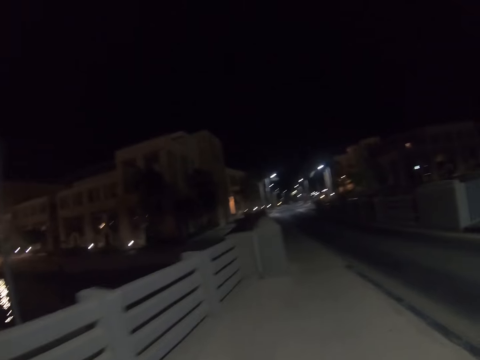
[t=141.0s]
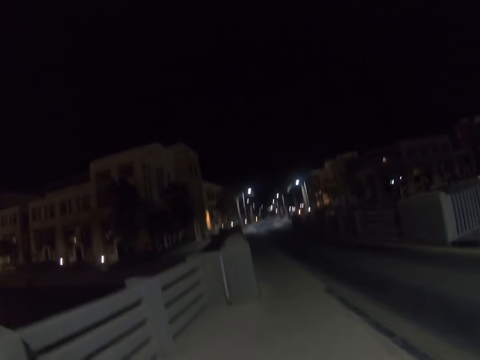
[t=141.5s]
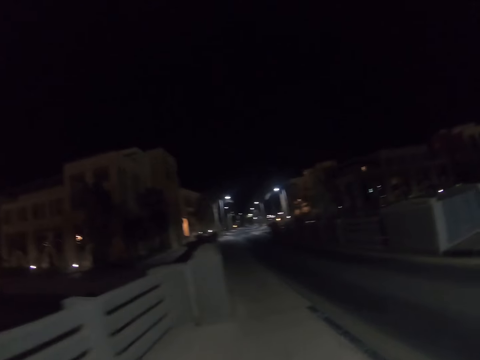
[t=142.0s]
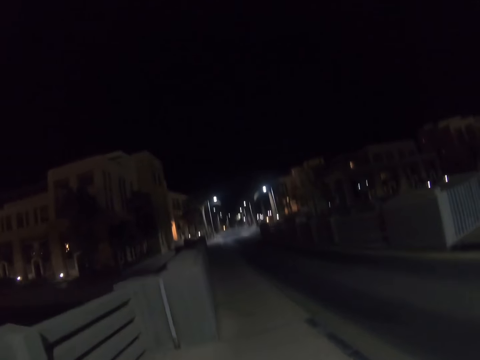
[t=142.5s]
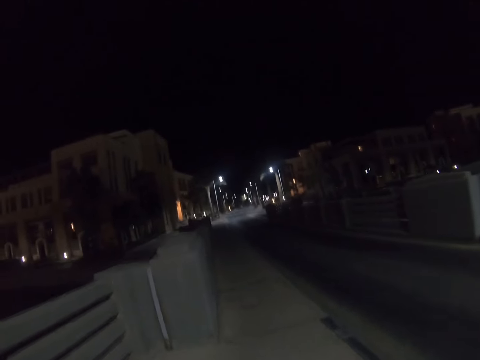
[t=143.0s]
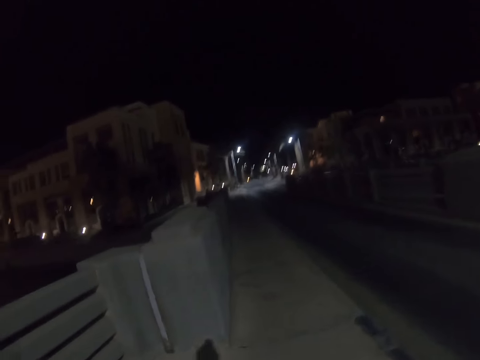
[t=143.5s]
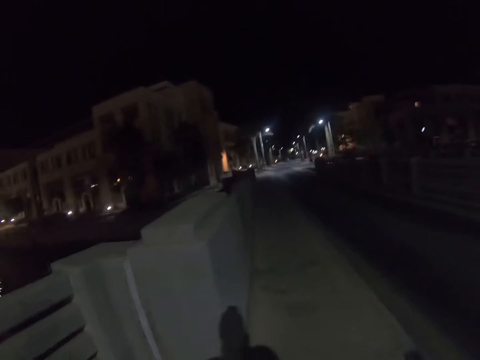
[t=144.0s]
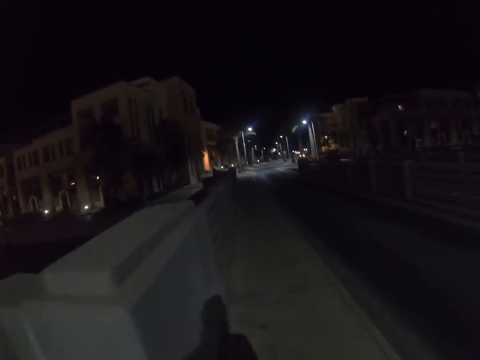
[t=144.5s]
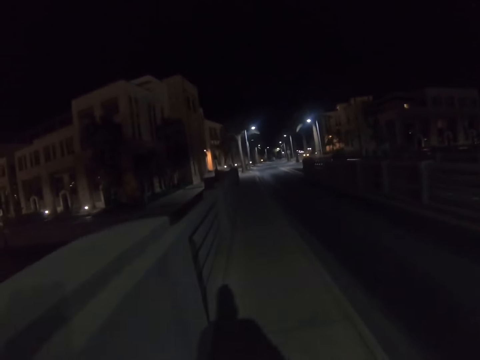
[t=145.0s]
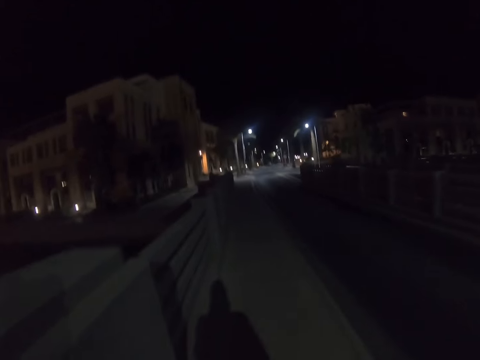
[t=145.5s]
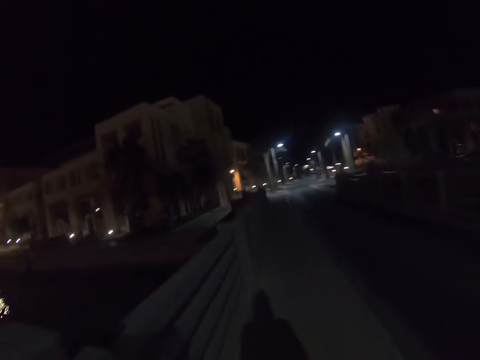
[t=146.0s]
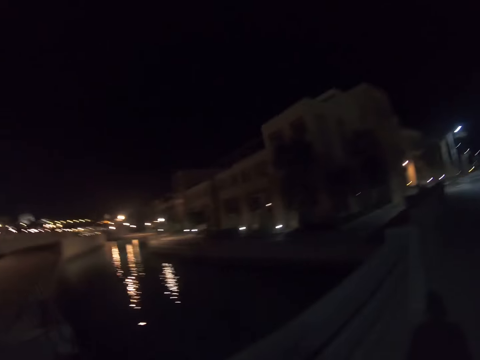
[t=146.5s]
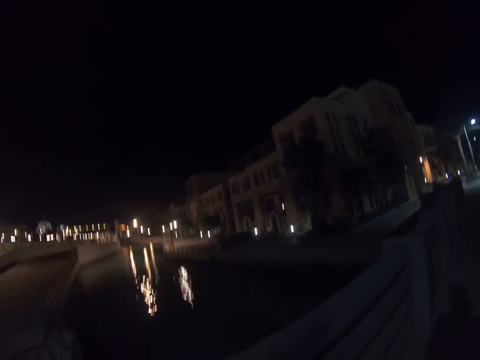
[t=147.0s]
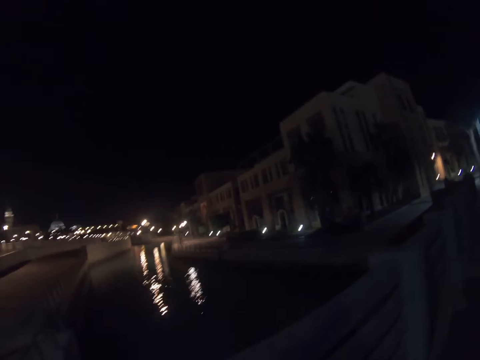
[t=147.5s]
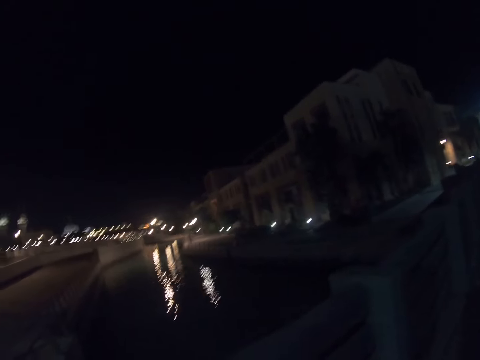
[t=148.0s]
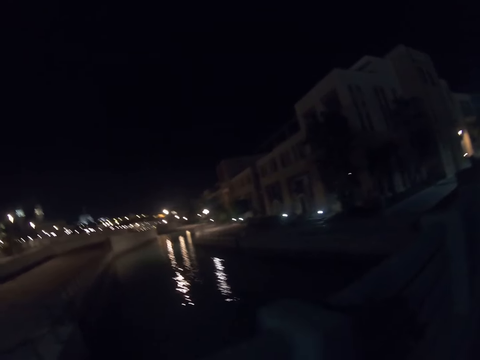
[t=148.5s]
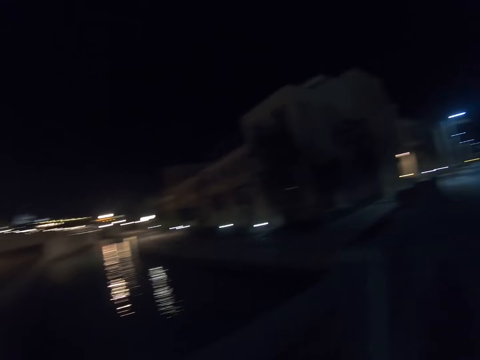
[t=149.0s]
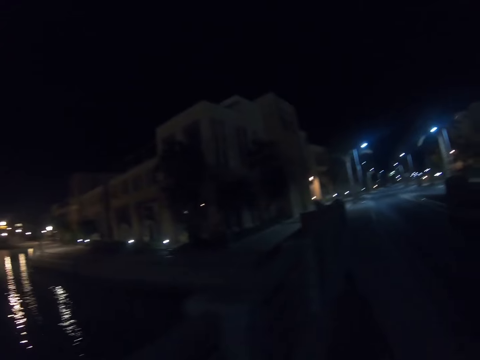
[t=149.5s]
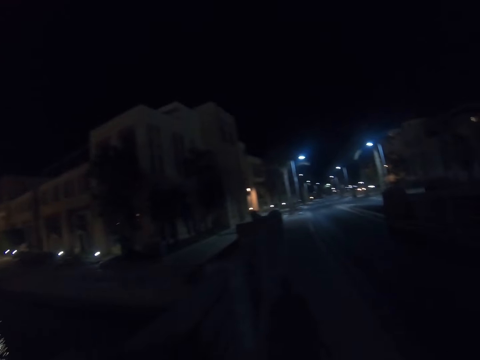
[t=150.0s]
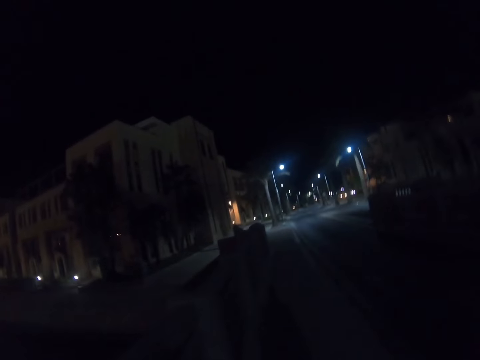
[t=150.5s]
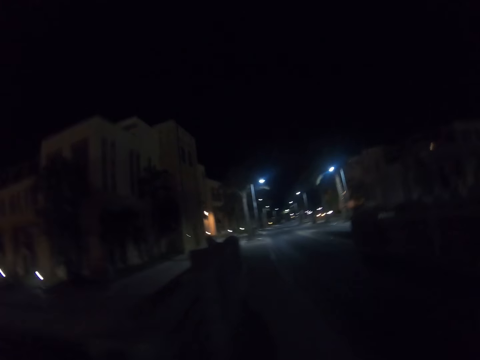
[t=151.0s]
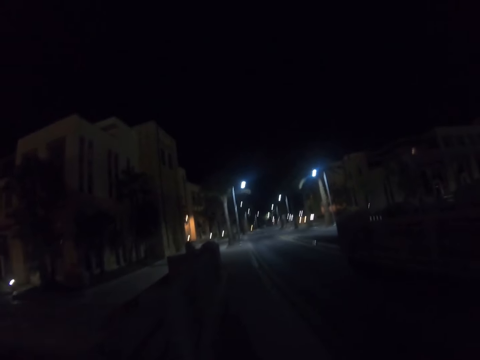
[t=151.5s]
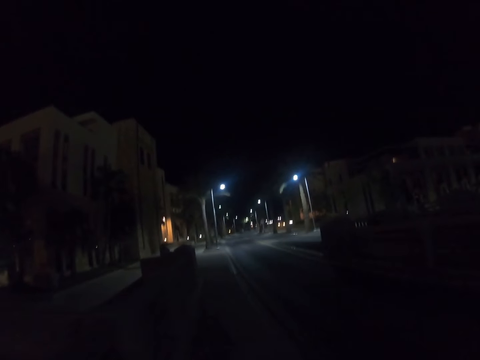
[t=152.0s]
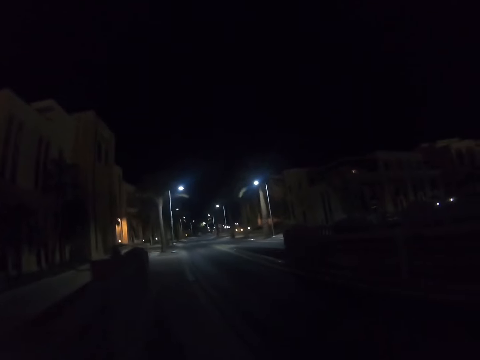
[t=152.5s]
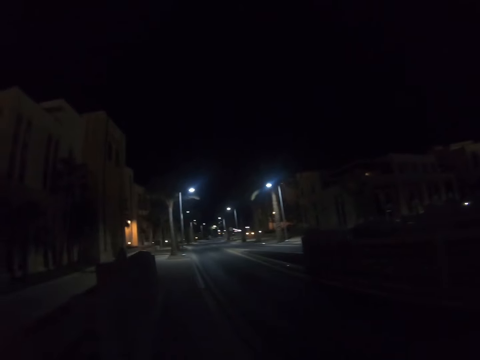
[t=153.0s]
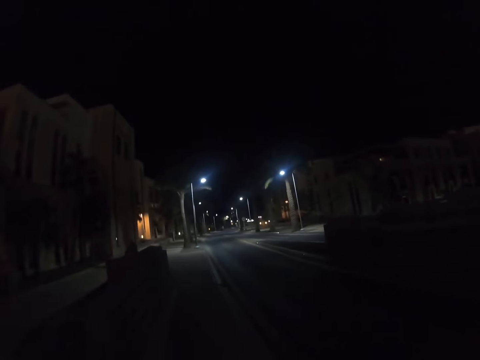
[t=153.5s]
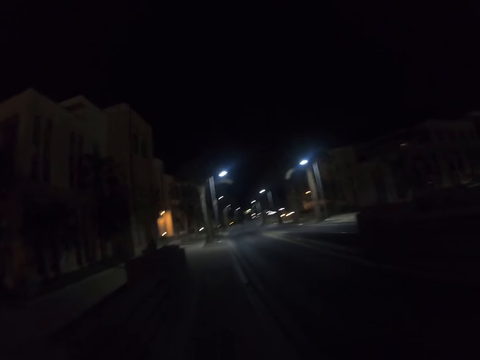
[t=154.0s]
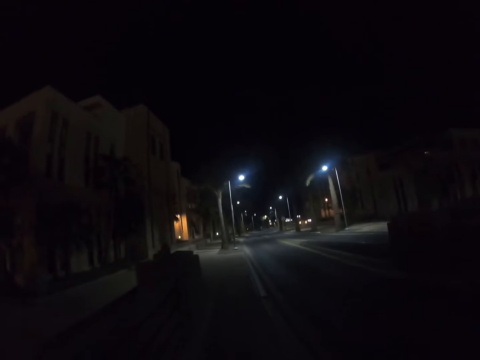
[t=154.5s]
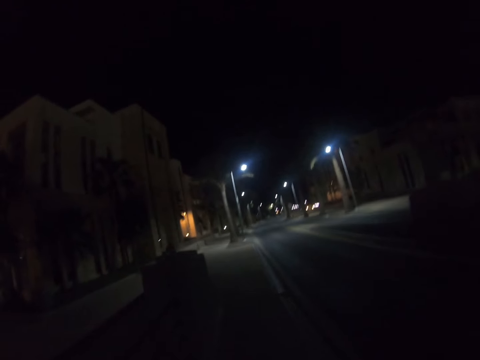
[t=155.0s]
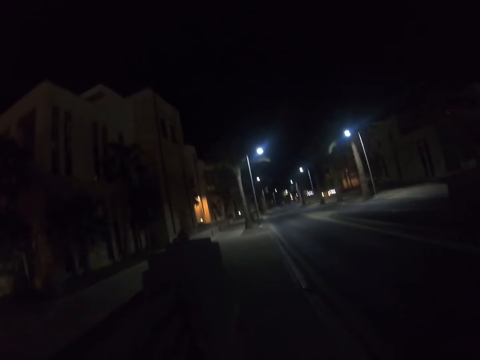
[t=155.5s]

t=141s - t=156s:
The camera wearer looks towards the river. They continue walking along the sidewalk.

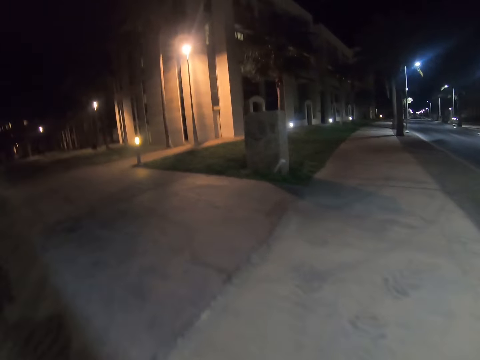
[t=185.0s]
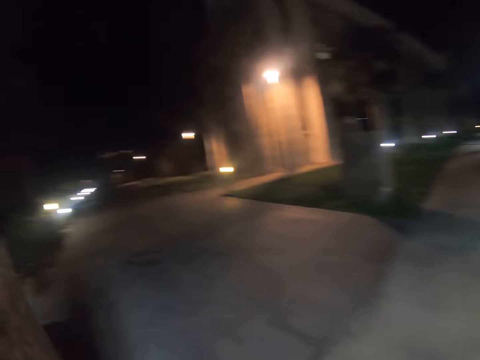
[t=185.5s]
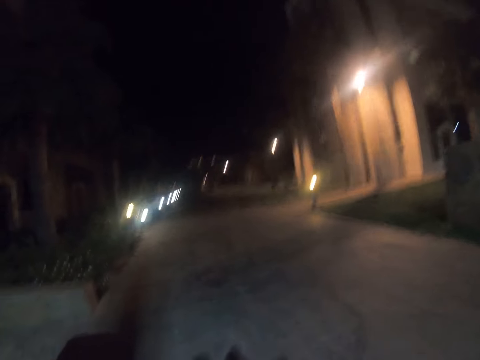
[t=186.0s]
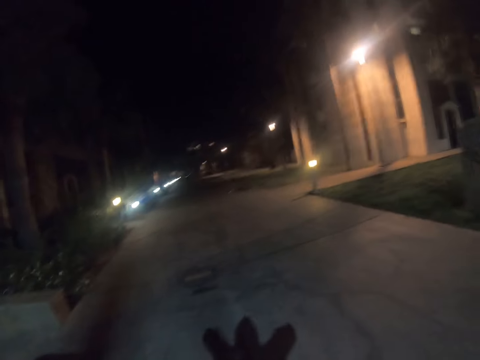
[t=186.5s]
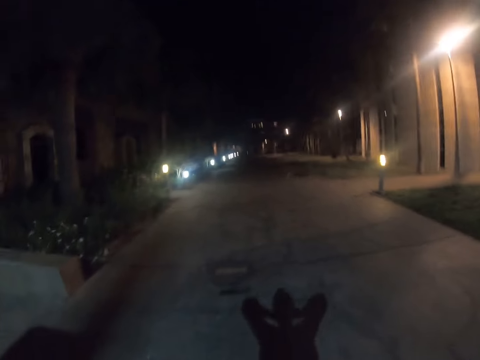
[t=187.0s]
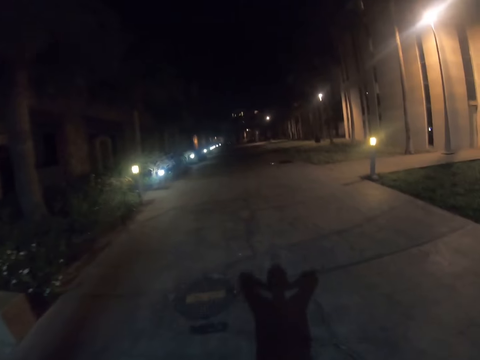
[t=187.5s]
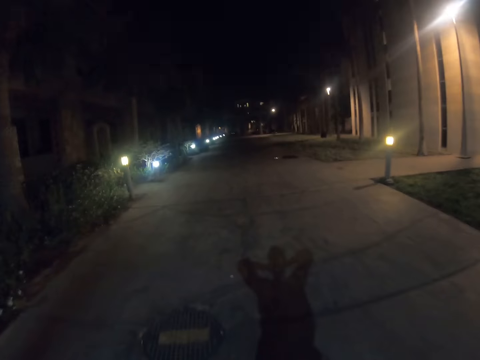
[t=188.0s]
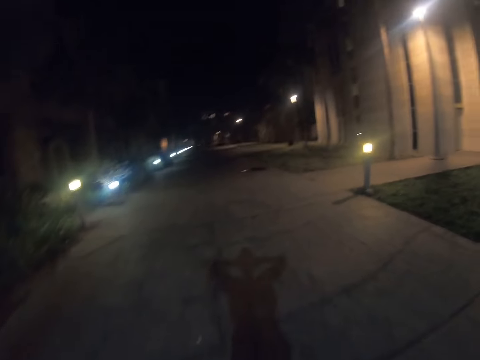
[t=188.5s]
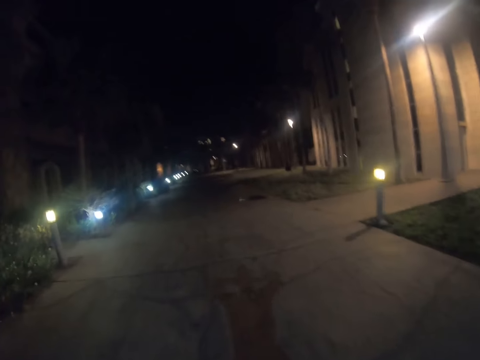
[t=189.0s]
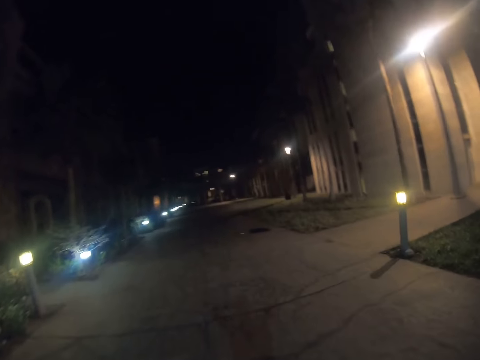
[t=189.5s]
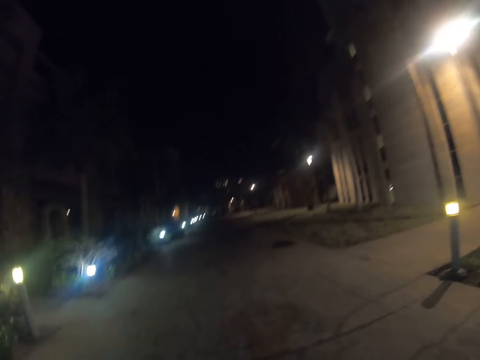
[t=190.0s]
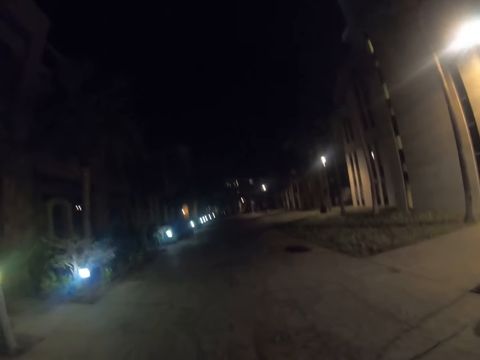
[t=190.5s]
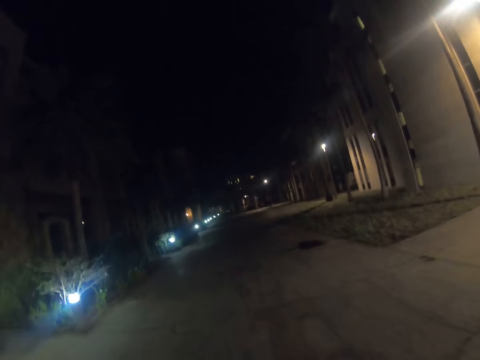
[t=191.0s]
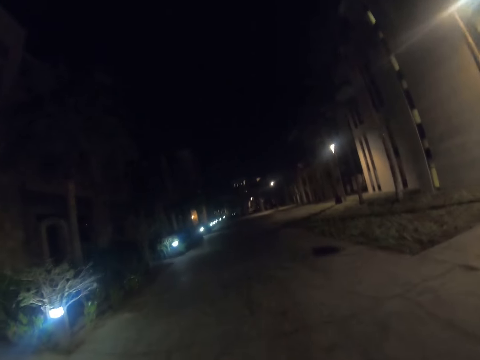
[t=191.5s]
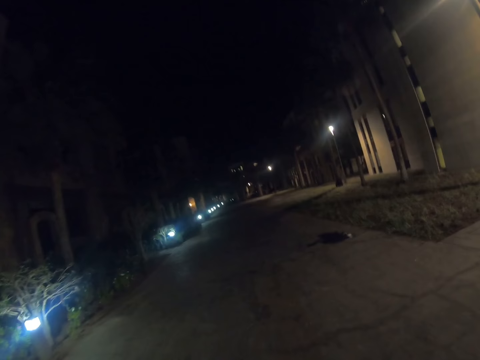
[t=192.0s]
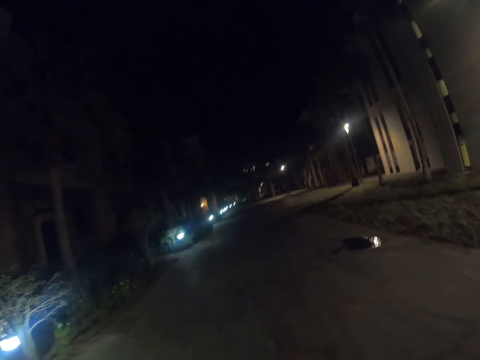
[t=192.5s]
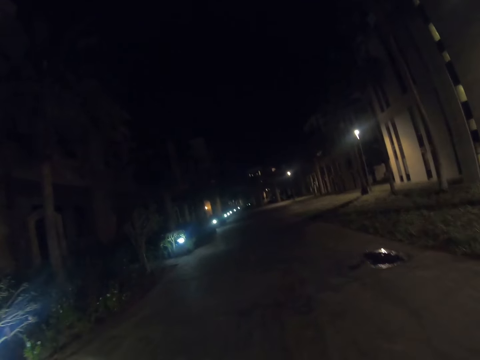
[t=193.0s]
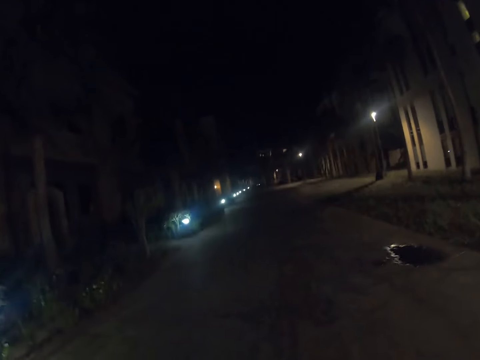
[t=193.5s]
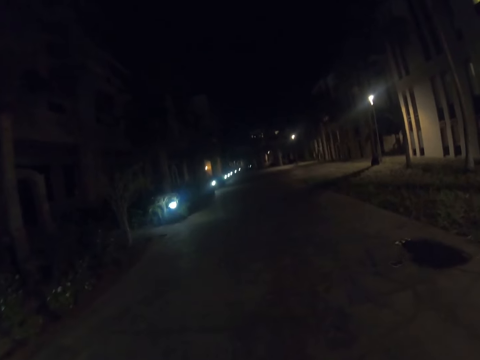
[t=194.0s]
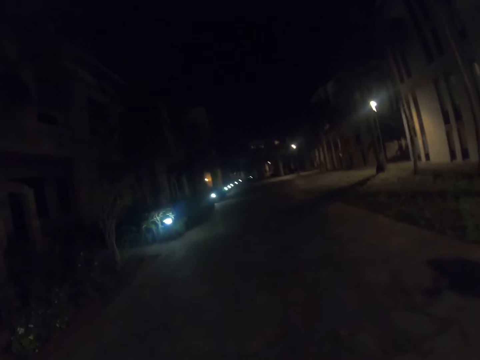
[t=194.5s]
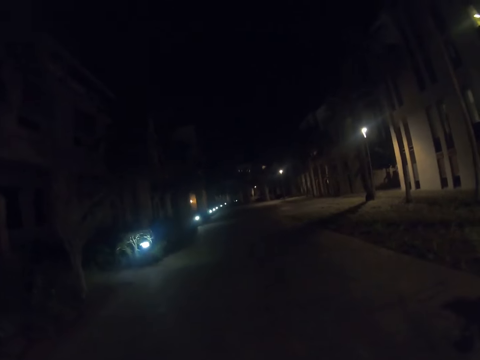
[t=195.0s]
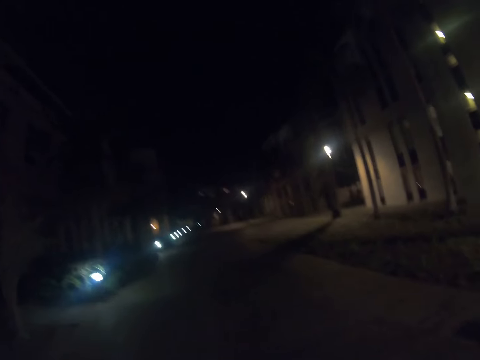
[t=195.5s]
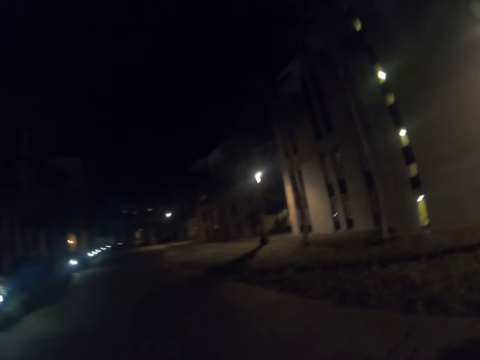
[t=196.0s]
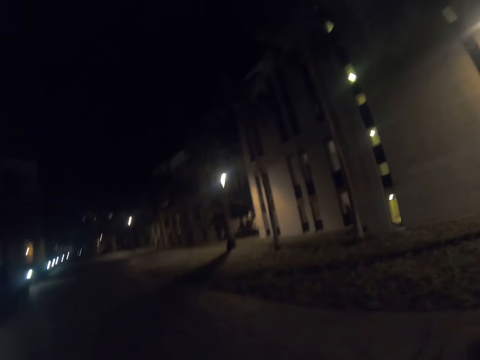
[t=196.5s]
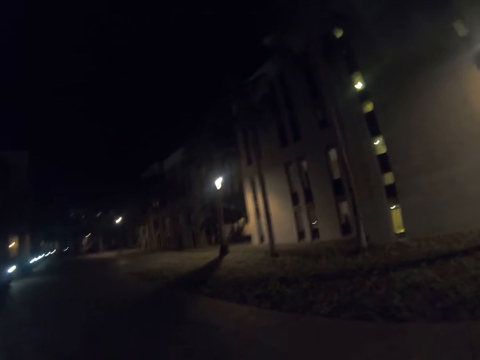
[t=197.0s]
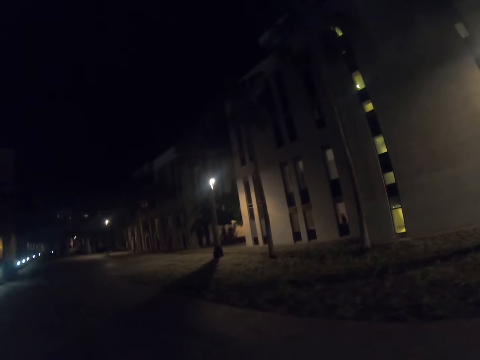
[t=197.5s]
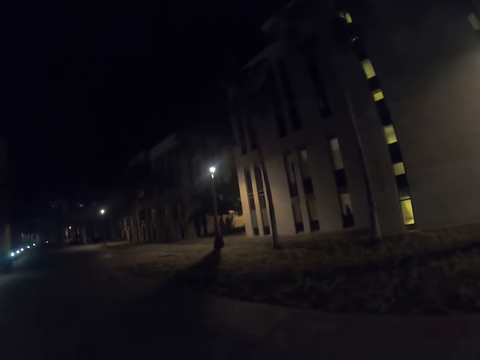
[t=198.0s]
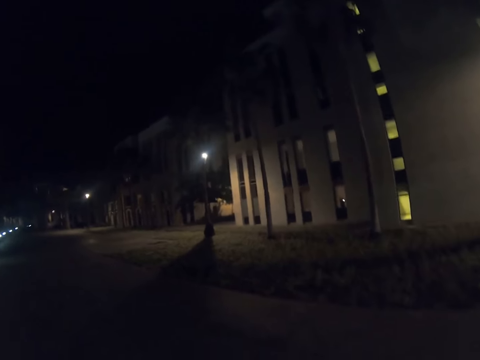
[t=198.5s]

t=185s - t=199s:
The camera wearer turns to the left side of the driveway. They continue walking along the driveway. They look towards the building.
